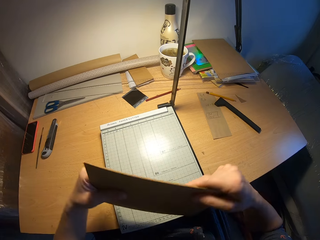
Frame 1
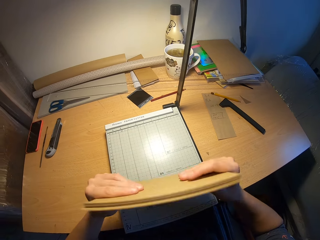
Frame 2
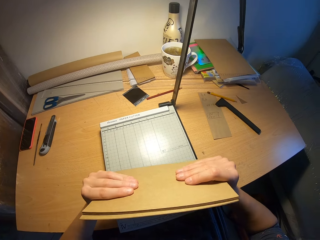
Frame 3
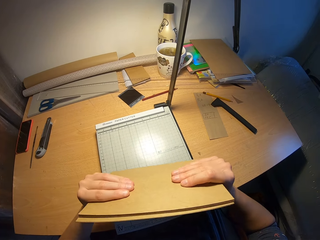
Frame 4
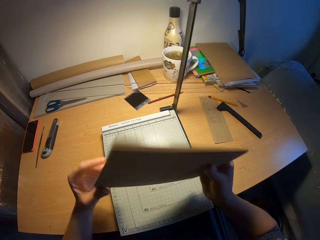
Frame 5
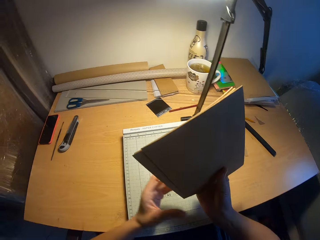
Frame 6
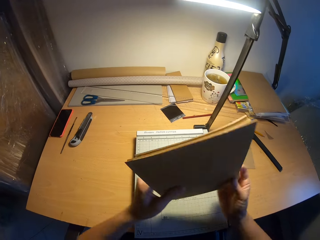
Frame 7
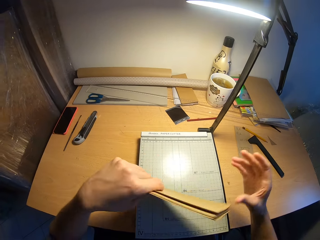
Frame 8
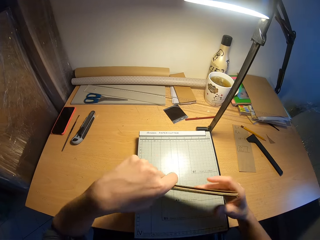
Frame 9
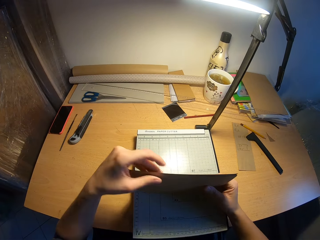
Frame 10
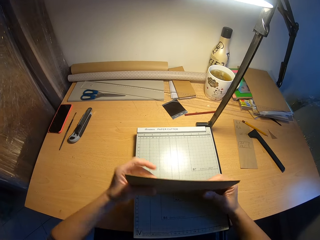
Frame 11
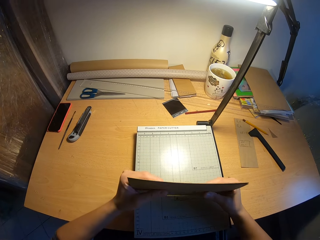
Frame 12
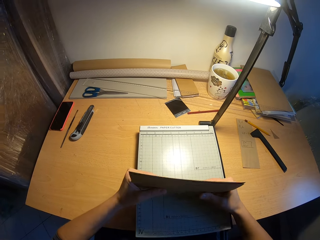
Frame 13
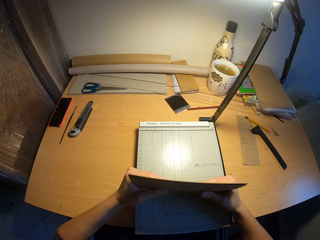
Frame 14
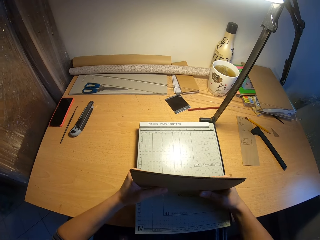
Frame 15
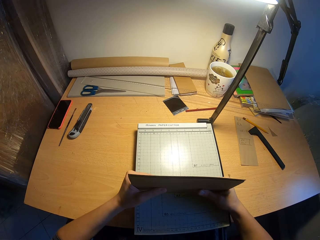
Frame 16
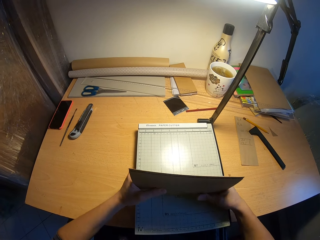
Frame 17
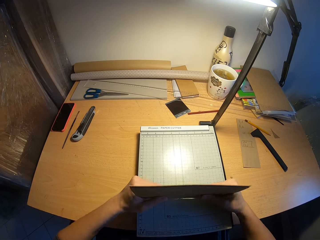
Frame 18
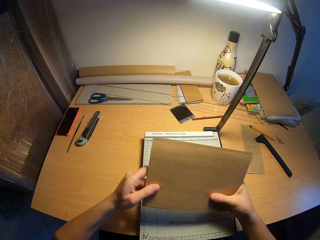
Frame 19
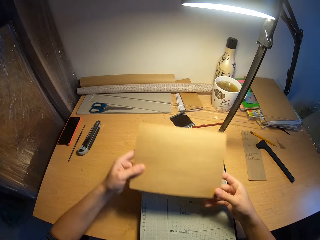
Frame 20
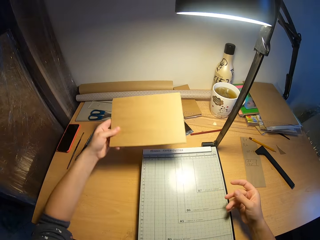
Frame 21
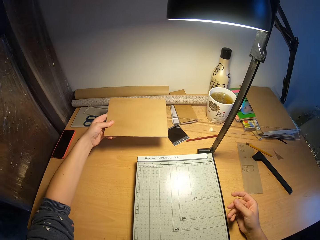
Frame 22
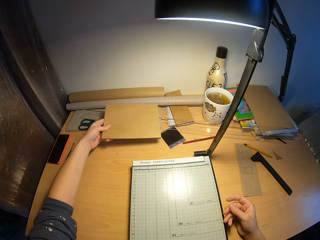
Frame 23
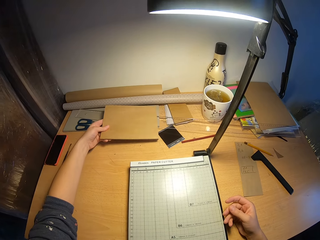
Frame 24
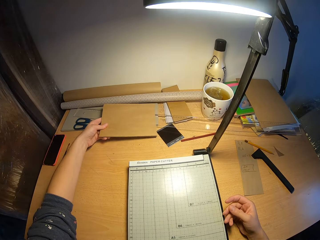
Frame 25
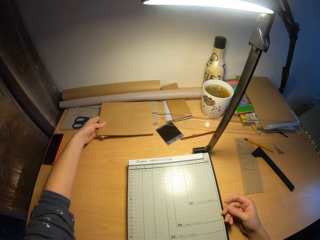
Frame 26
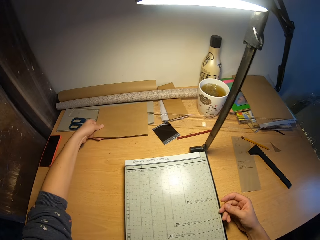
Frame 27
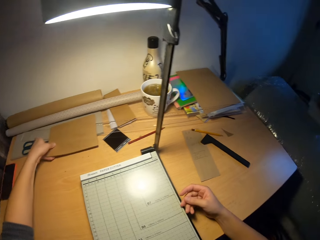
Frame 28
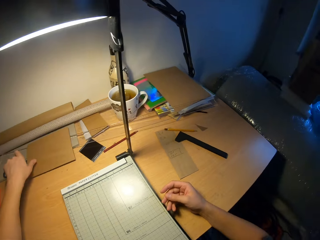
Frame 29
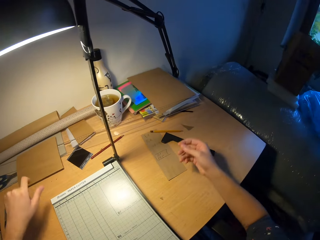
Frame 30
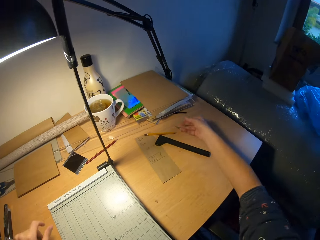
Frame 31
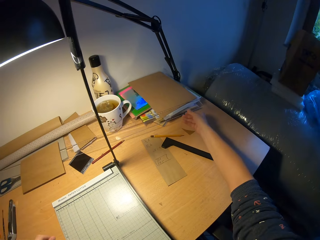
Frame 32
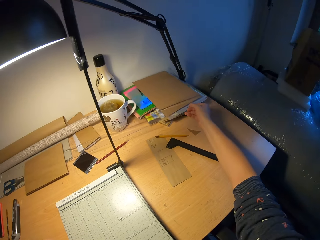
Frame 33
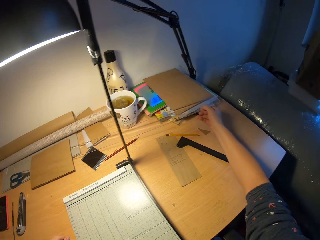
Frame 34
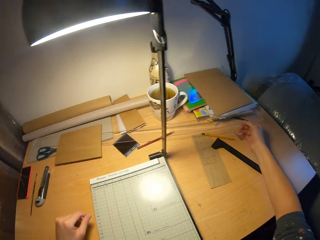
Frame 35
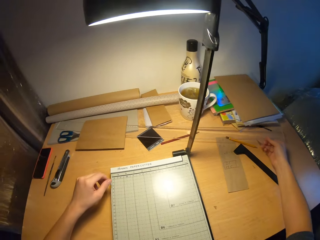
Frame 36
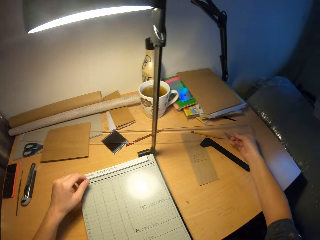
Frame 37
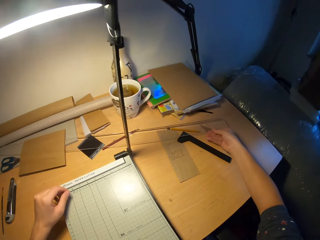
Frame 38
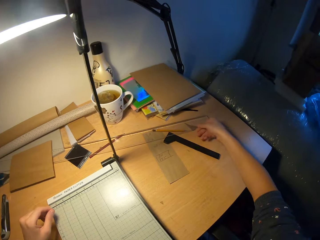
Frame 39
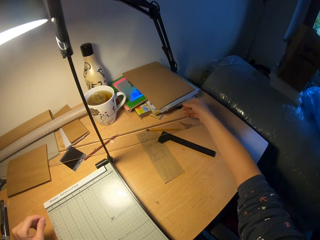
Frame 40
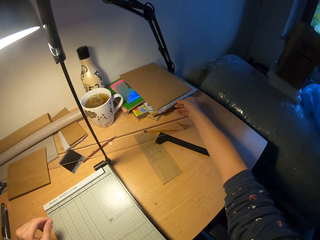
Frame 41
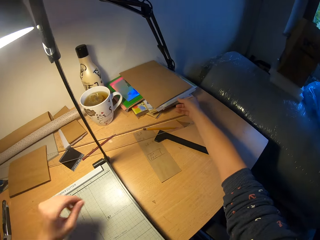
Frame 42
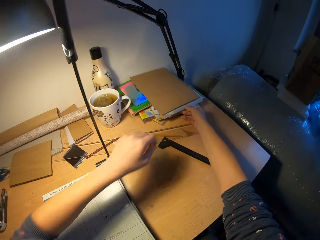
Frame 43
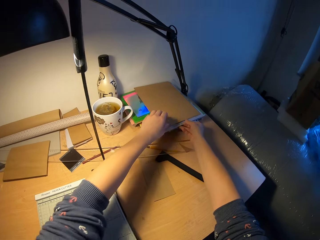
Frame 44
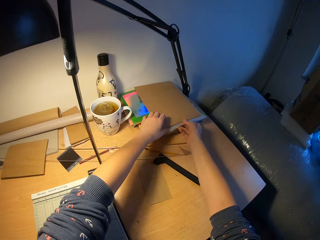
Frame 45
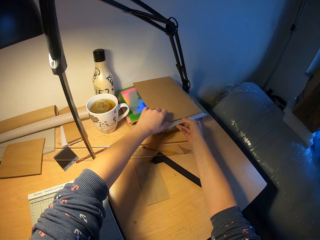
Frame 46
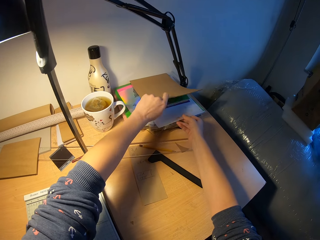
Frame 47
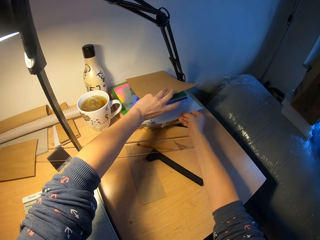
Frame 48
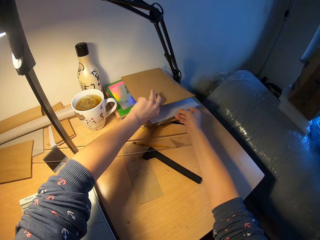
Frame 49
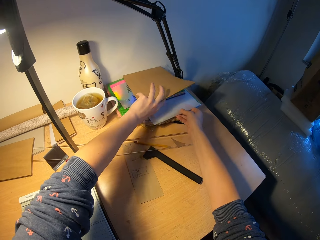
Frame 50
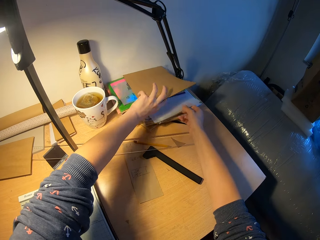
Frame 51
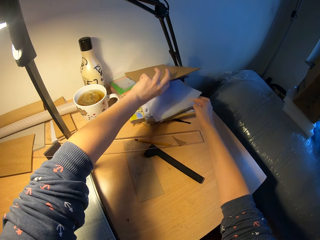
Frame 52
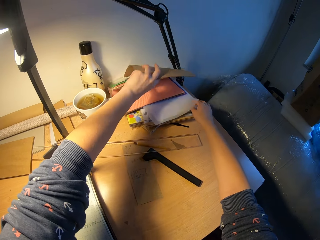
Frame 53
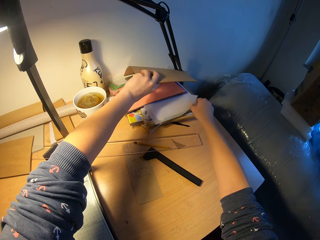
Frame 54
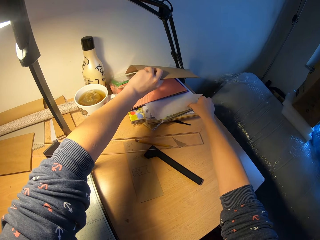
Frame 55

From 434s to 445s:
The camera wearer arranges the papers. They place the cut pieces of the envelopes on the table. They move the ruler aside. They pick the papers.

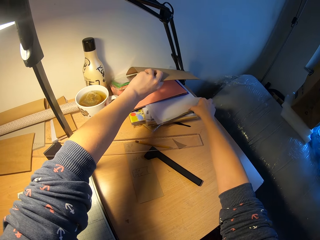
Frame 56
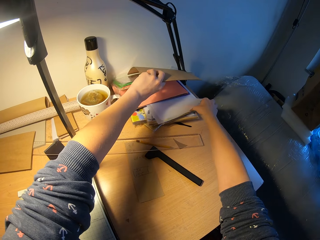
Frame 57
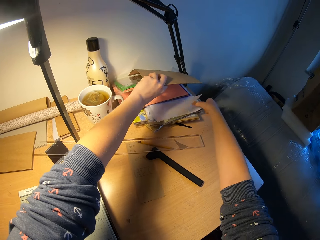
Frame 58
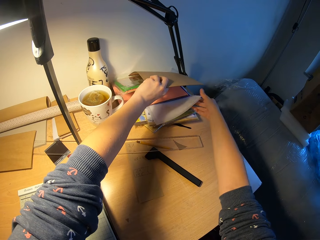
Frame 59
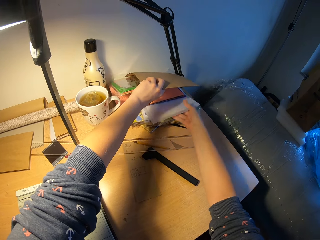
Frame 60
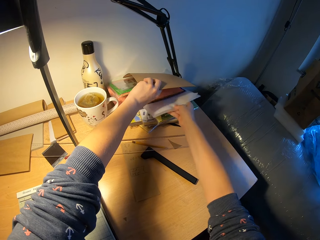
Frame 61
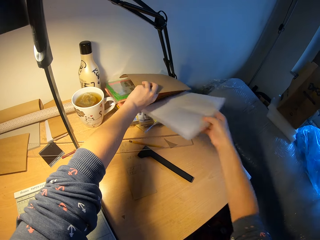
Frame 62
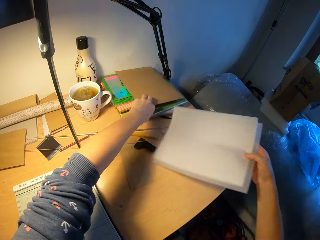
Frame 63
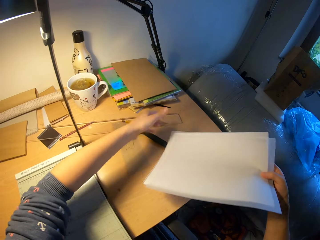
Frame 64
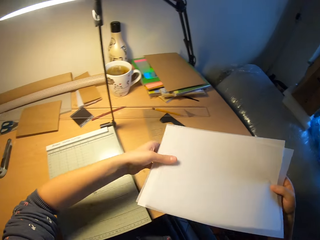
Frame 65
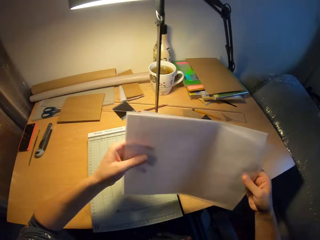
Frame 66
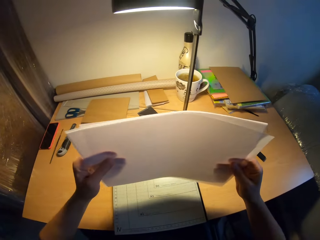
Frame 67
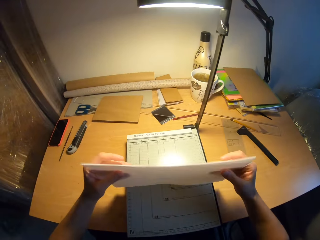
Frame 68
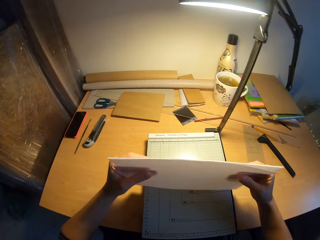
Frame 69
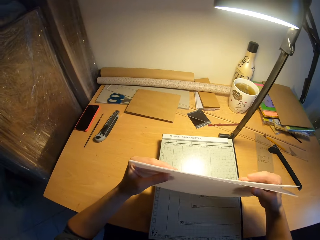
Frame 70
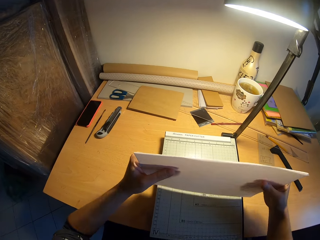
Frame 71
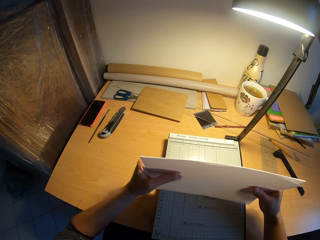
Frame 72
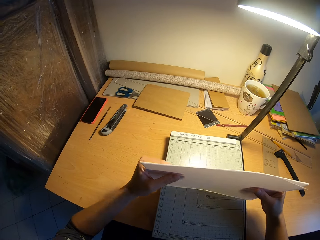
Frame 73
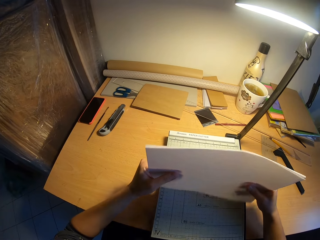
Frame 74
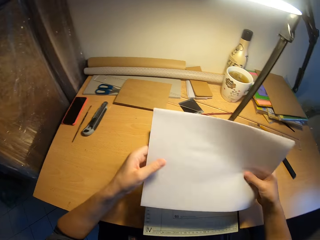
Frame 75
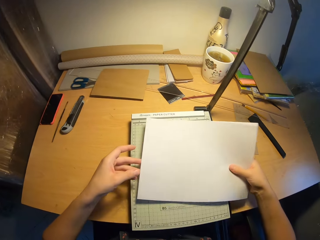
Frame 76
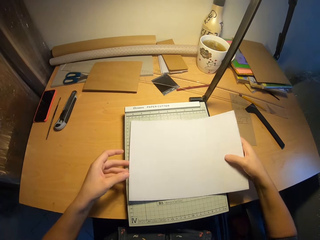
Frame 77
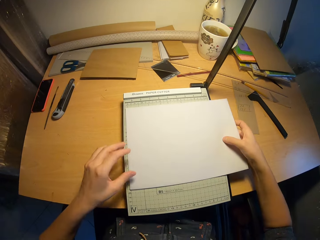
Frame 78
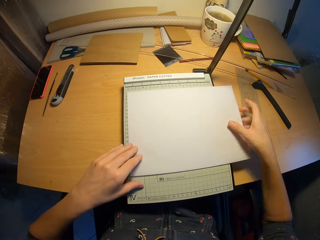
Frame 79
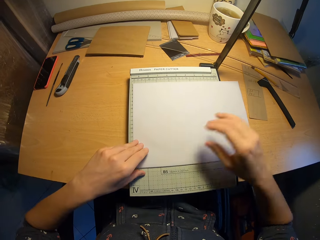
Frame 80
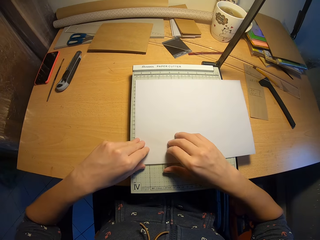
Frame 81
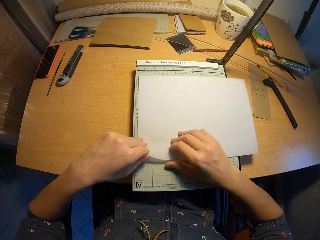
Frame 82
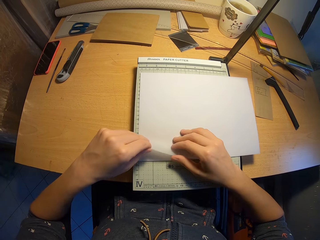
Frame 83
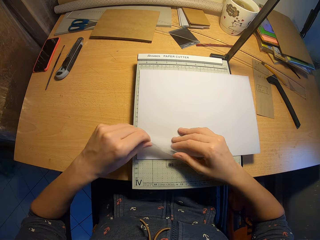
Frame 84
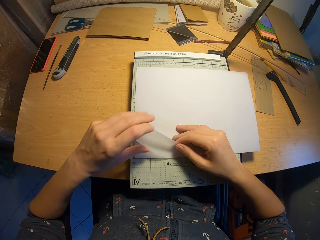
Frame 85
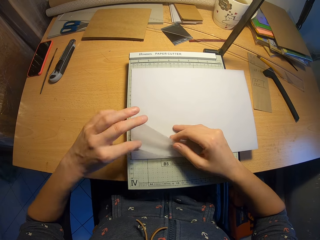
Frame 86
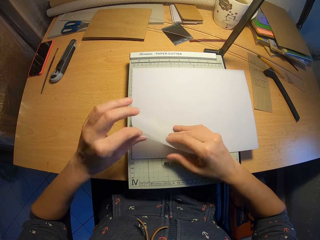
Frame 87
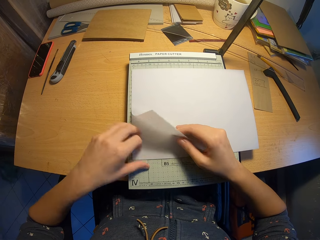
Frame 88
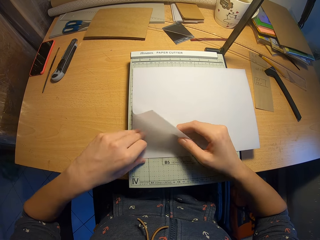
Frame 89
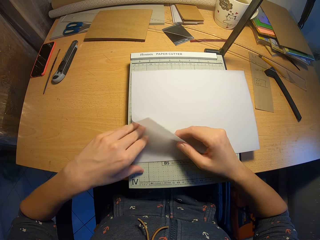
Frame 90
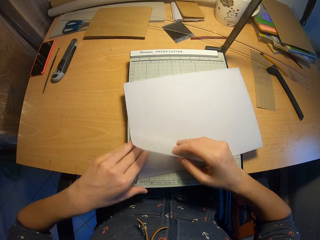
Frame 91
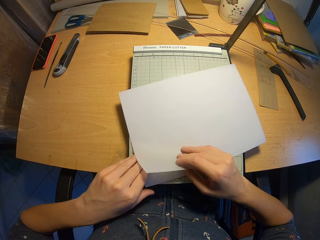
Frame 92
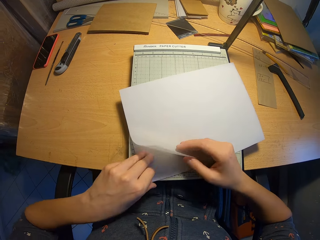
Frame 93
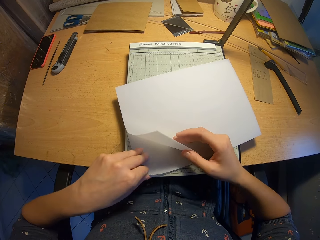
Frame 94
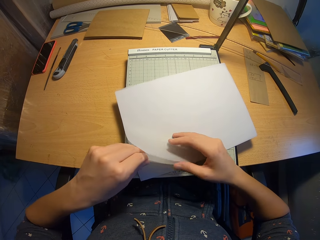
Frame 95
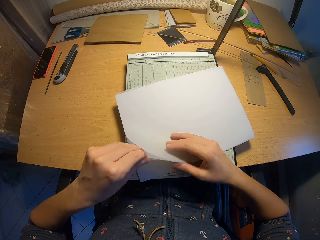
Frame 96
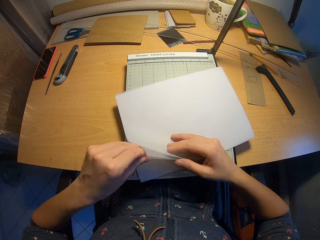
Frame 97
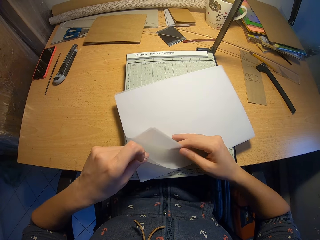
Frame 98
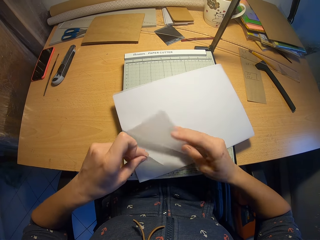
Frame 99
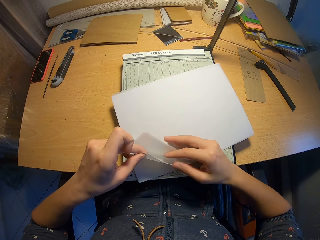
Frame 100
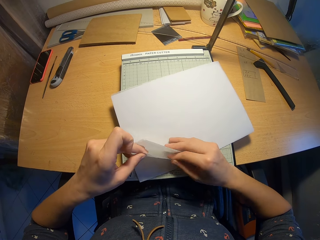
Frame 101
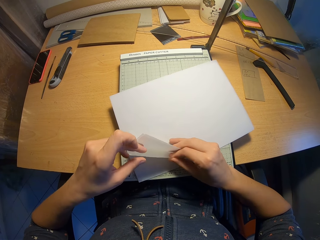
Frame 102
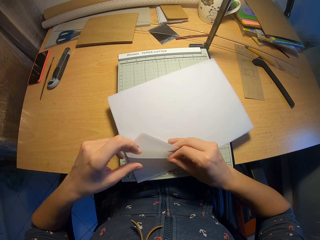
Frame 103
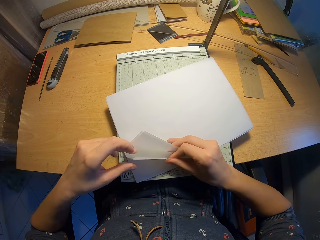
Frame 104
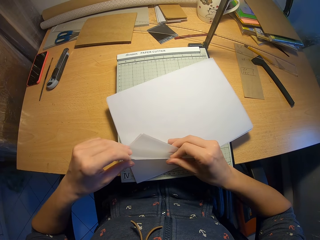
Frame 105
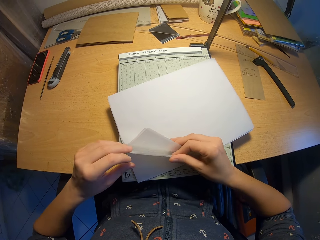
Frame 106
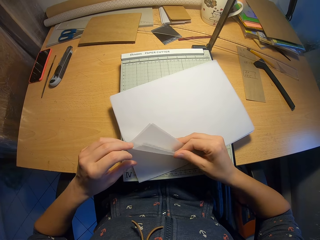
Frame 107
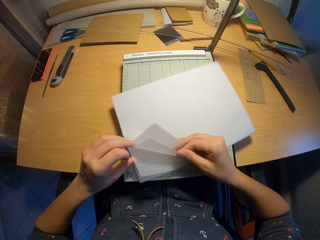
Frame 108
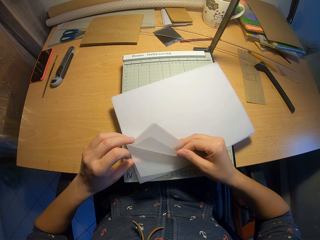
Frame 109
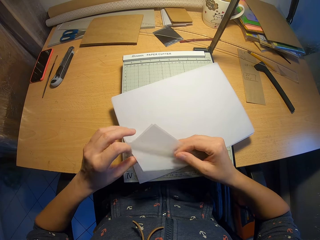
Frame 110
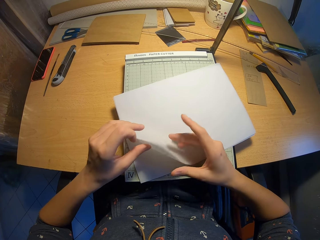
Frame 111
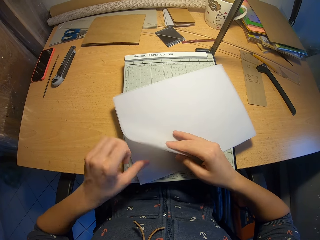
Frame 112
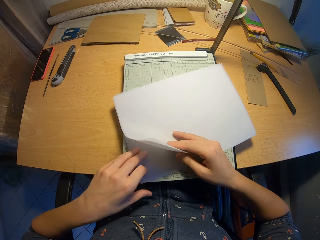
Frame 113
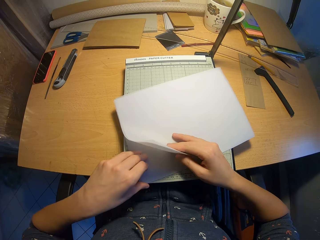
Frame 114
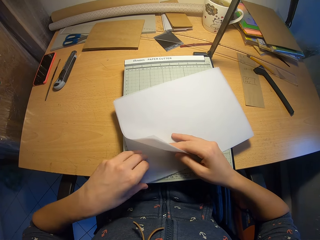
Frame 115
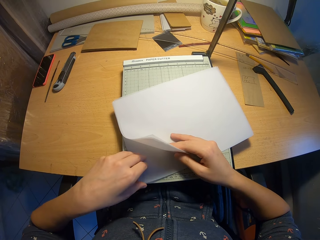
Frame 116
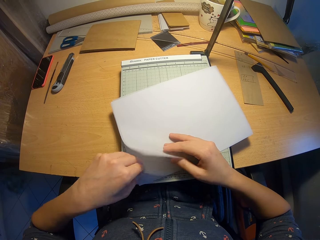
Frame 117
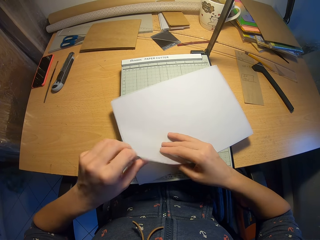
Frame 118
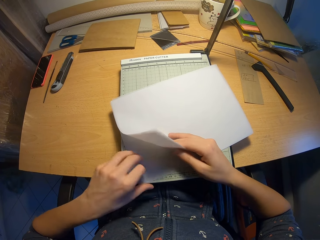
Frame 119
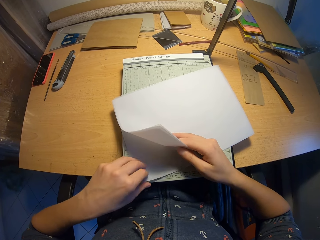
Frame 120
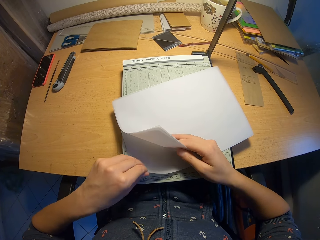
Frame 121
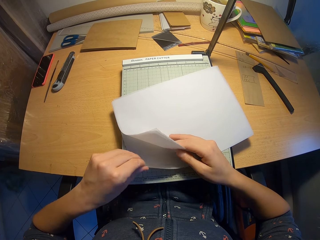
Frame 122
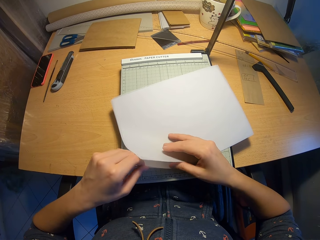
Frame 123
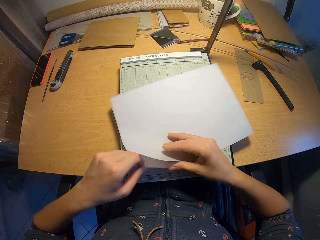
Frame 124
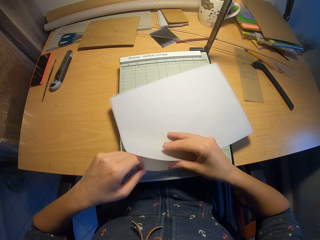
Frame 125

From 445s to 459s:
The camera wearer picks translucent papers. They fix the translucent paper together. They arrange the papers. They drop the paper on the paper cutter. They count the translucent papers.
